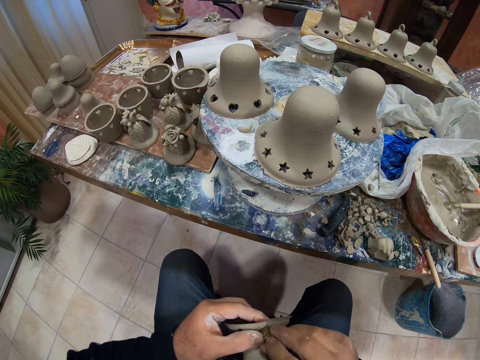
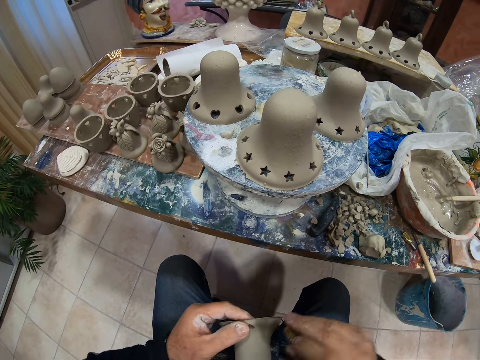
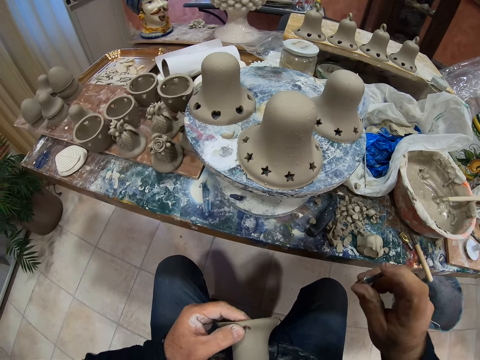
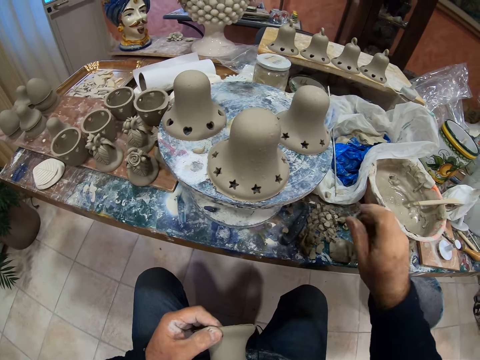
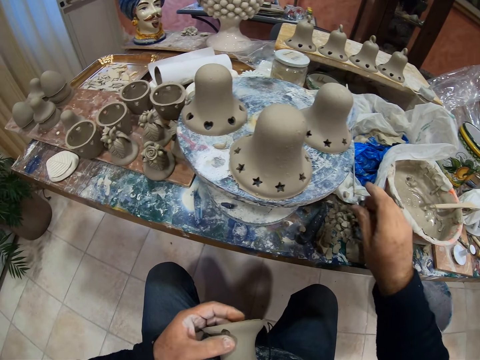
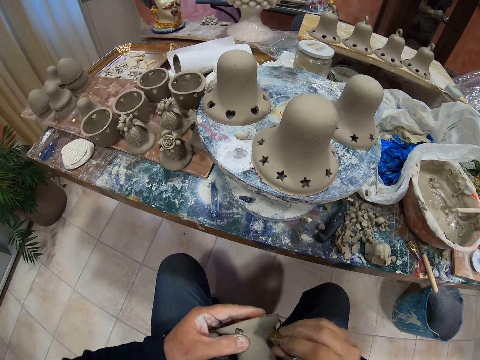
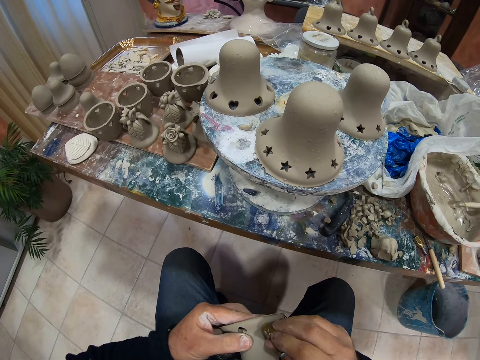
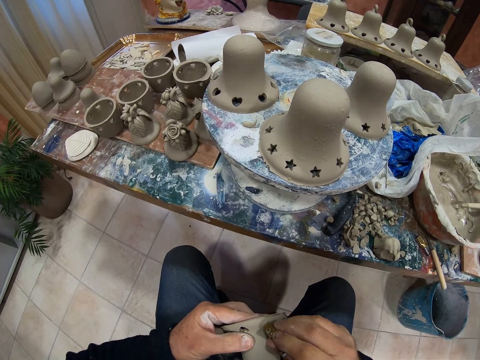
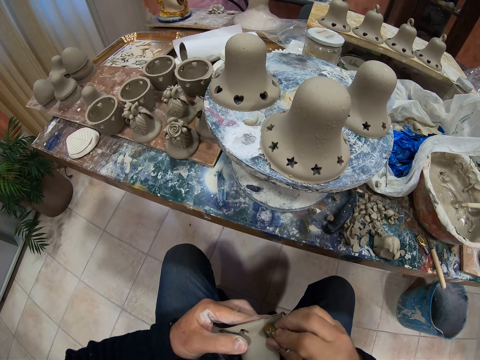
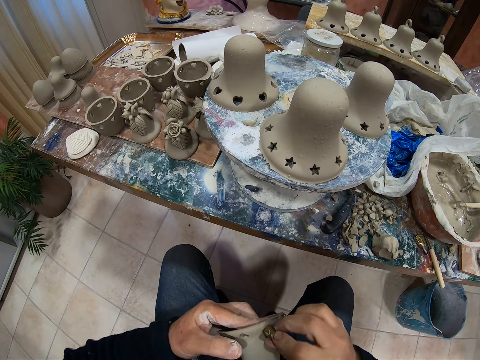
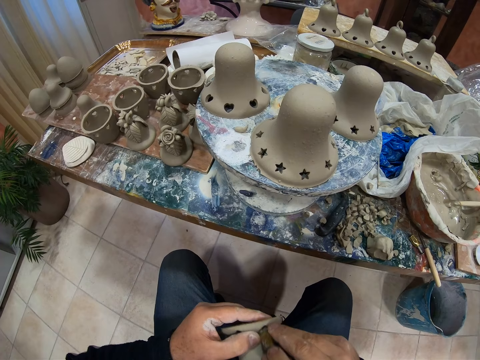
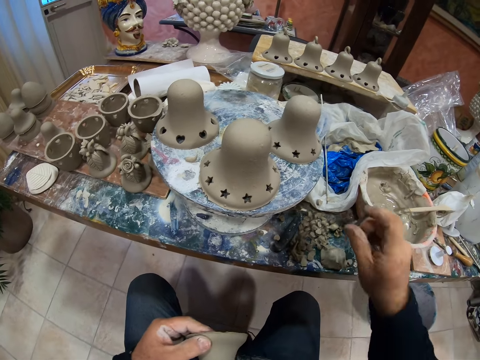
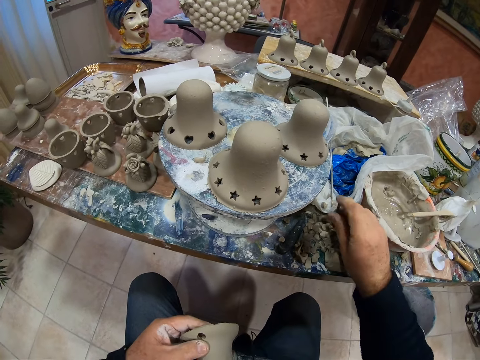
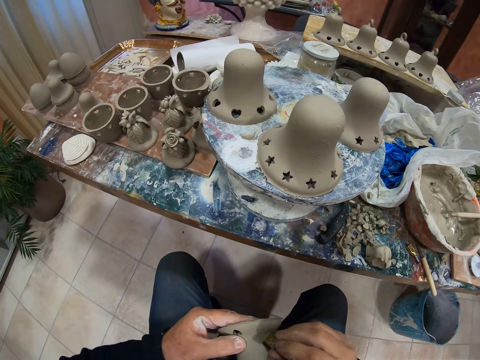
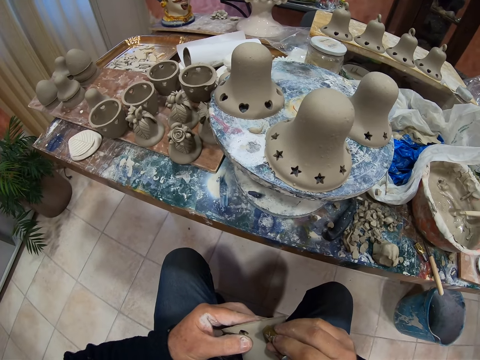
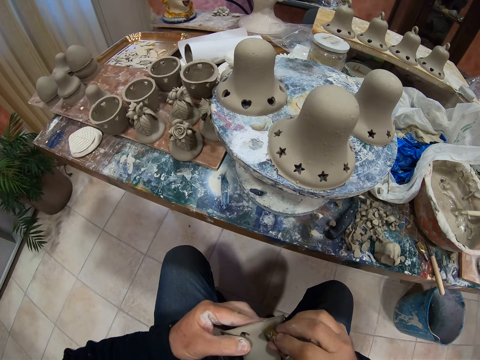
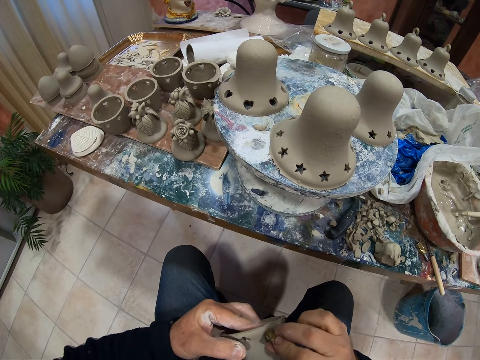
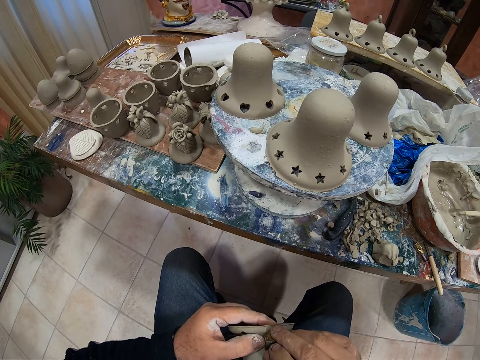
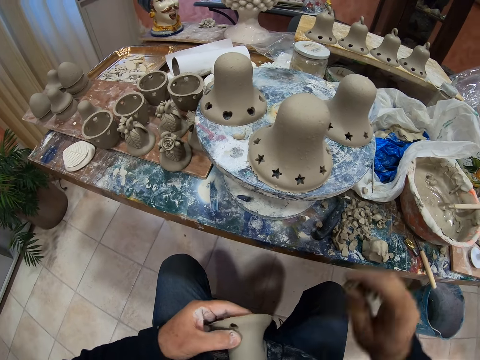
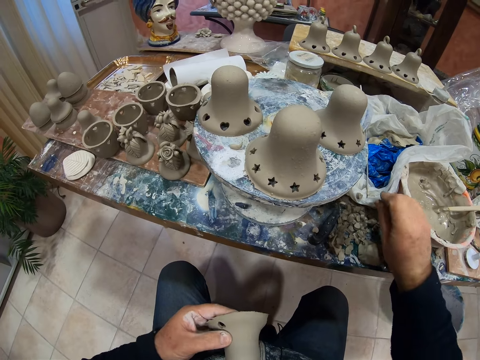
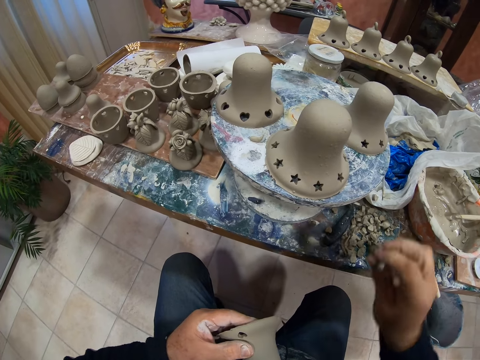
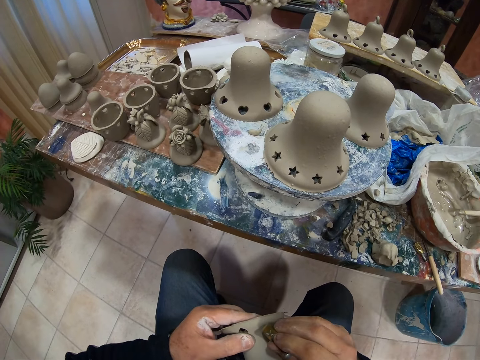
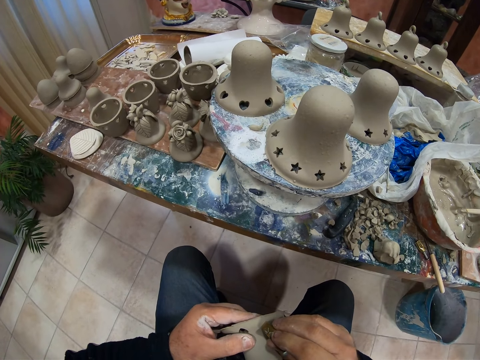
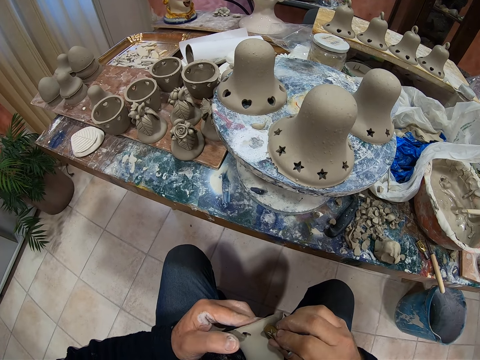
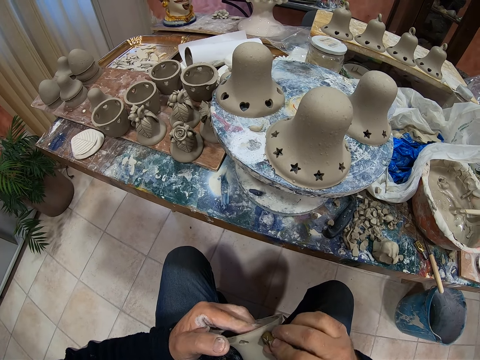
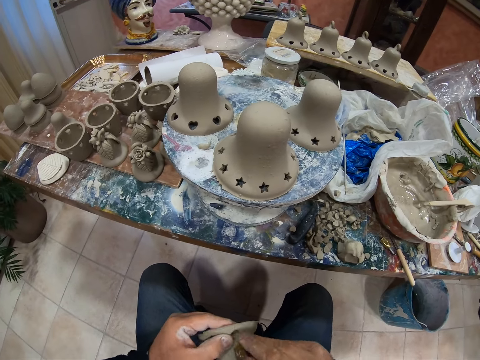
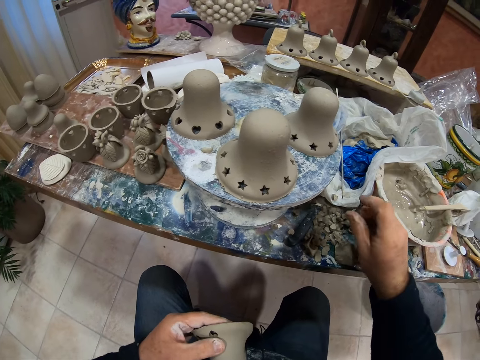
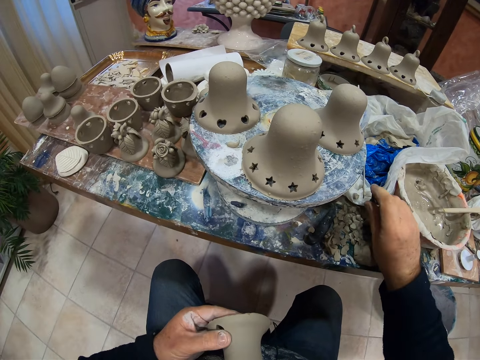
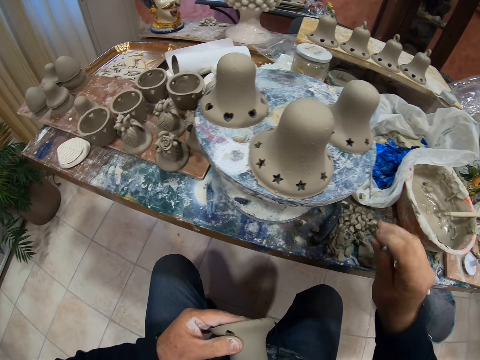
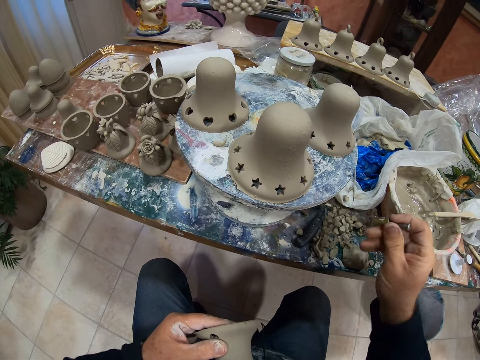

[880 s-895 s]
The camera wearer puts the vessel remains on the table. They make a hole on the vessel with a round object. They put the vessel remains on the table. They make a hole on the vessel with the round object. They put the vessel remains on the table. They make a hole on the vessel with the round object. They put the vessel remains on the table.

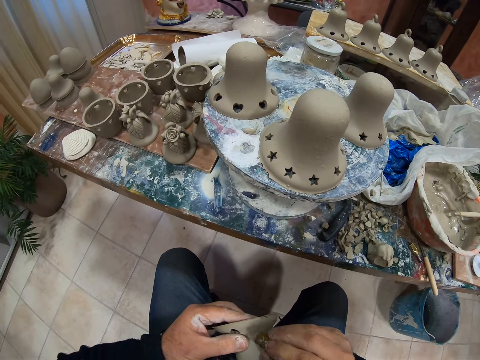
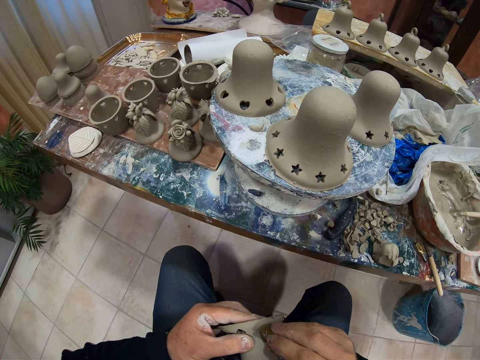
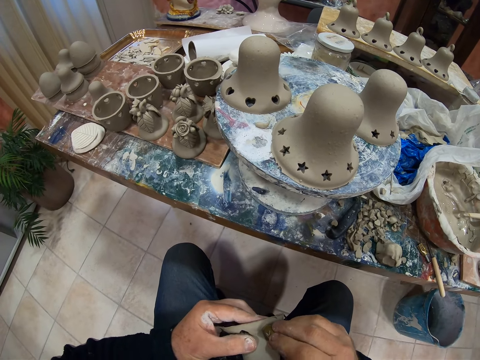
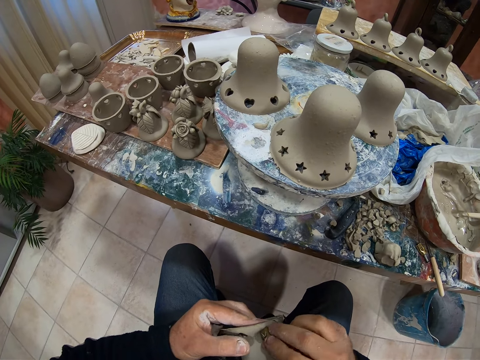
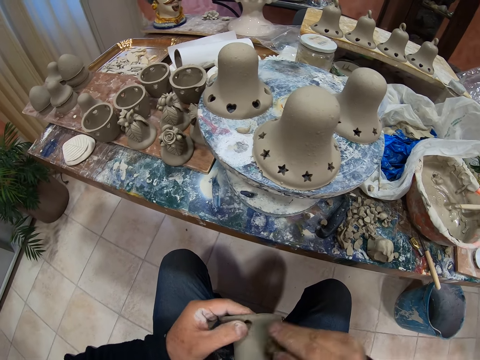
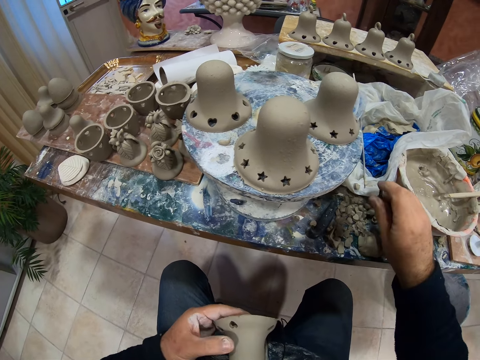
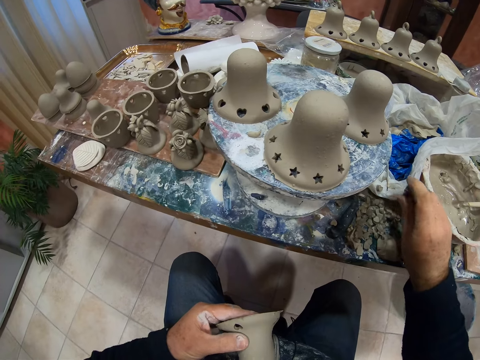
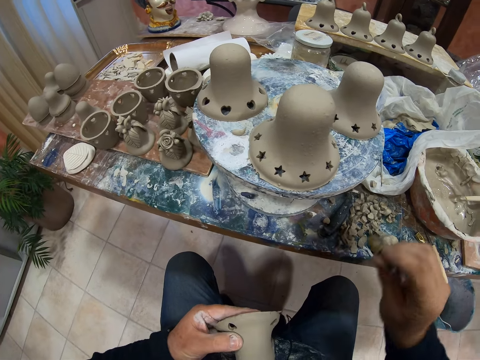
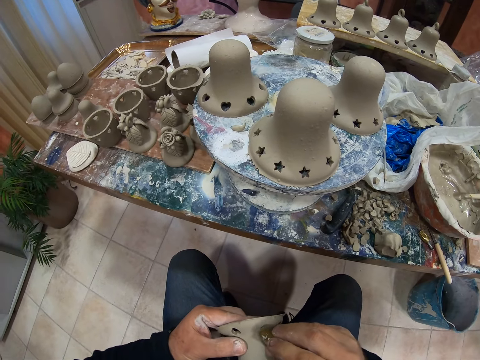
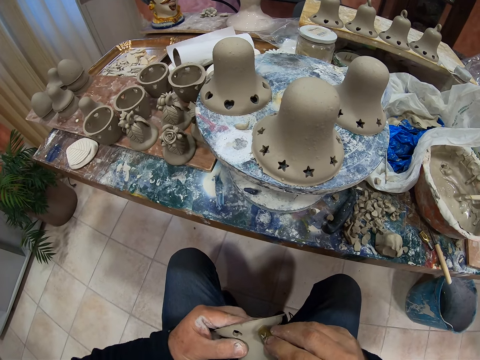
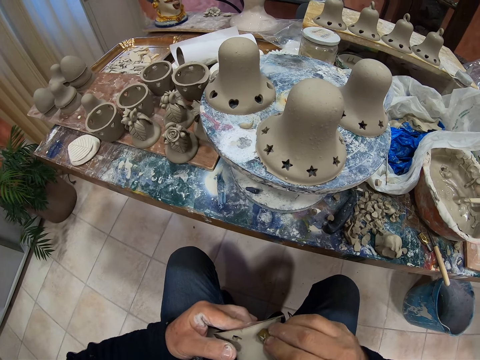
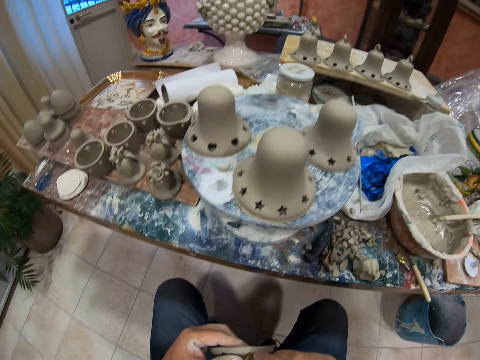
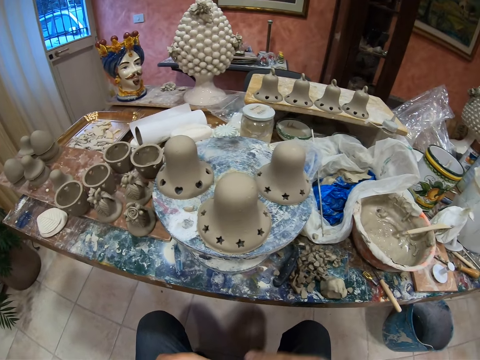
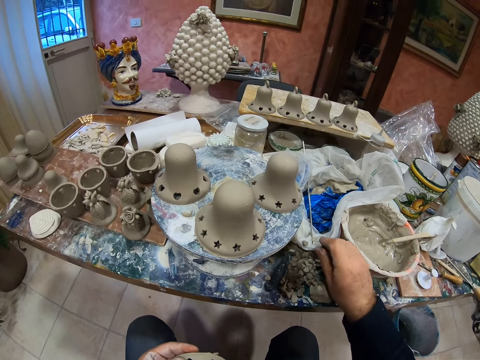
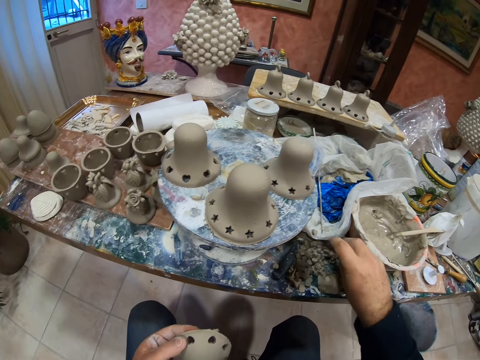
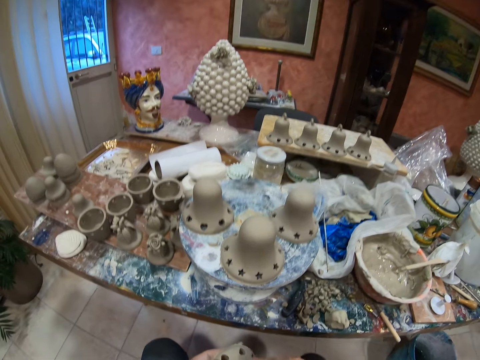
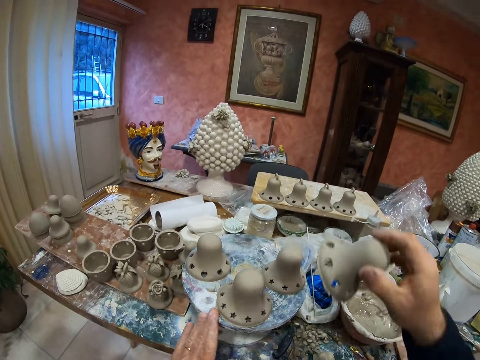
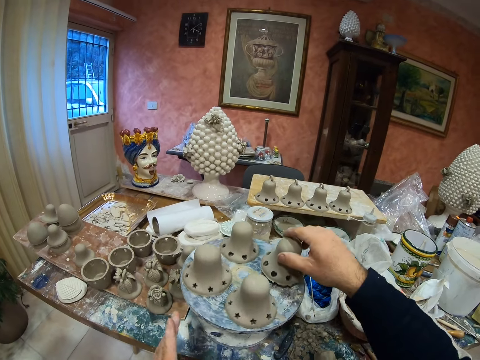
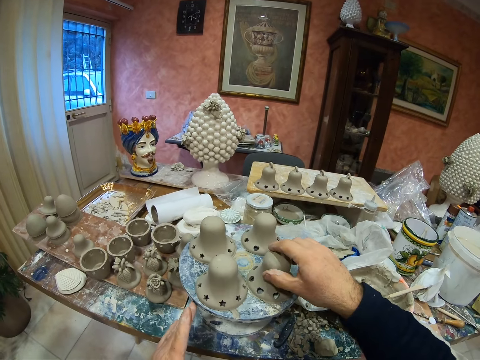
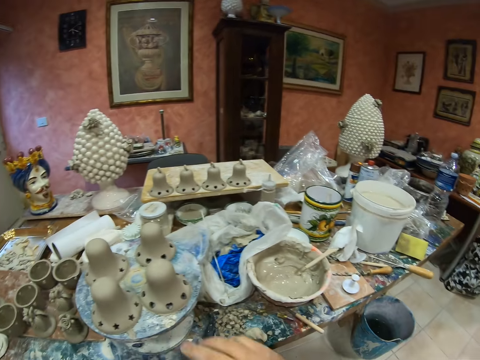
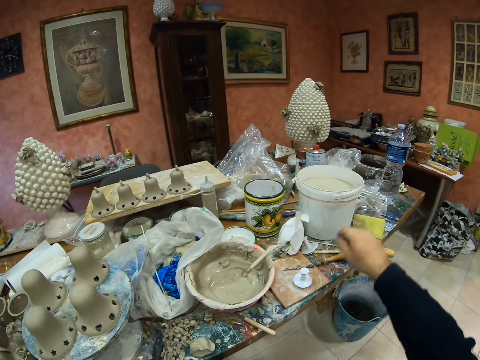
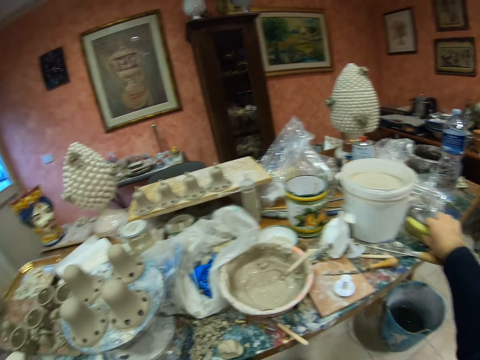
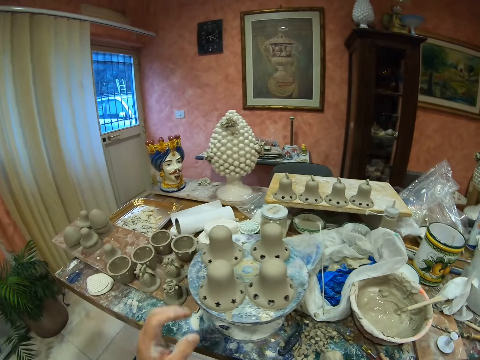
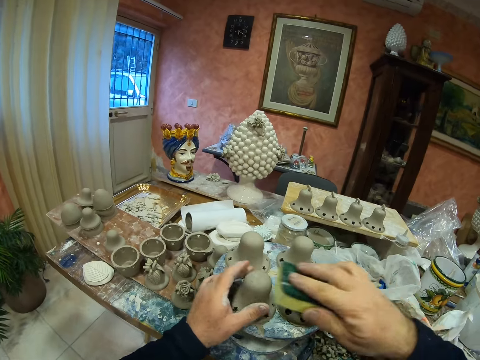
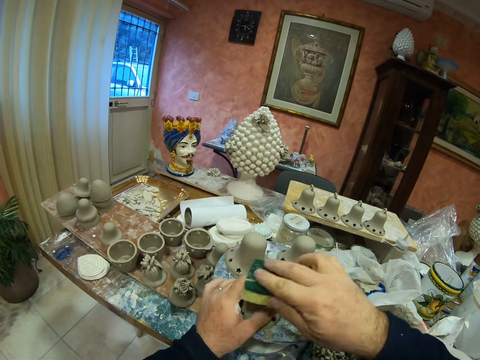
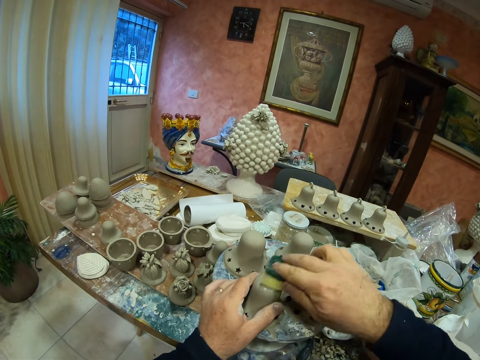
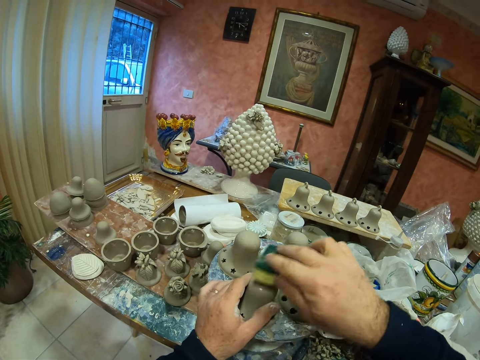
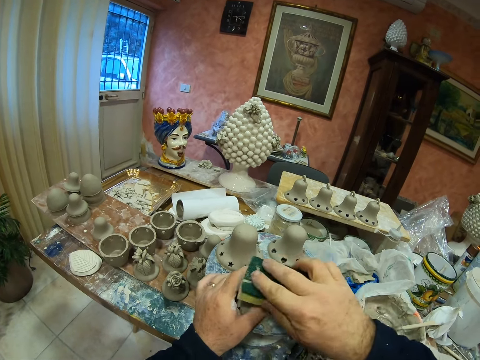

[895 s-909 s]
The camera wearer makes a hole on a vessel with a round object. They put the vessel remains on the table. They make a hole on the vessel with the round object. They put the vessel remains on the table. They turn the vessel holder and put the vessel on the vessel holder. They pick up a sponge. They wipe the pottery clay mold with the sponge.
